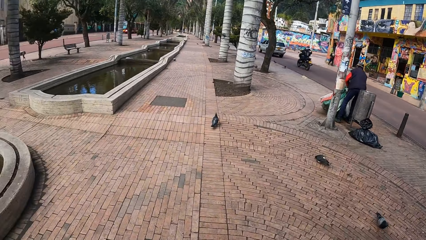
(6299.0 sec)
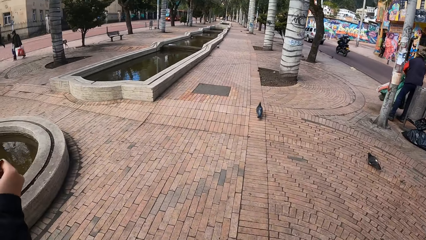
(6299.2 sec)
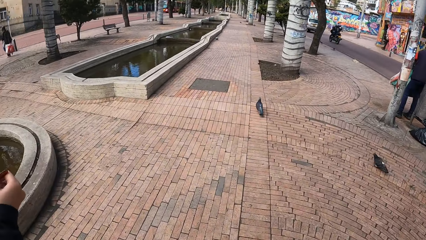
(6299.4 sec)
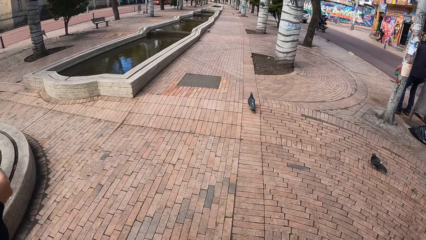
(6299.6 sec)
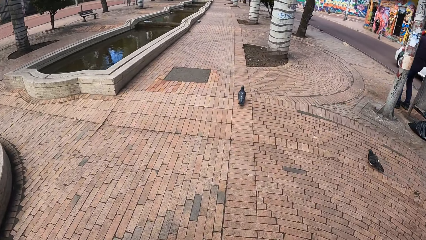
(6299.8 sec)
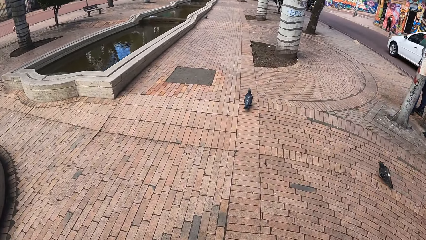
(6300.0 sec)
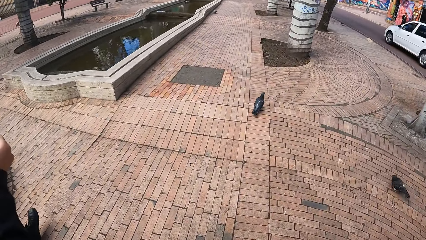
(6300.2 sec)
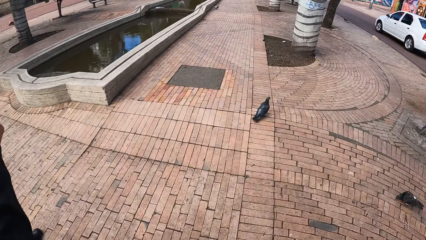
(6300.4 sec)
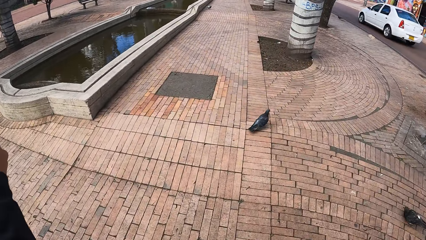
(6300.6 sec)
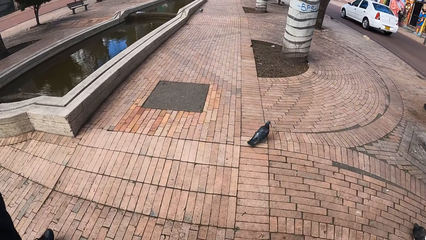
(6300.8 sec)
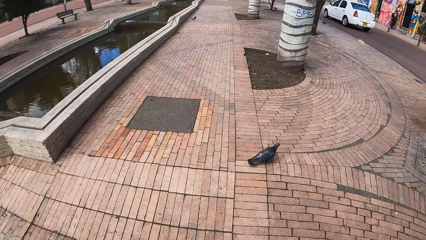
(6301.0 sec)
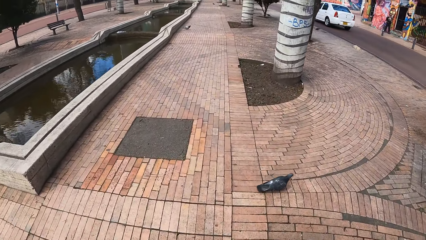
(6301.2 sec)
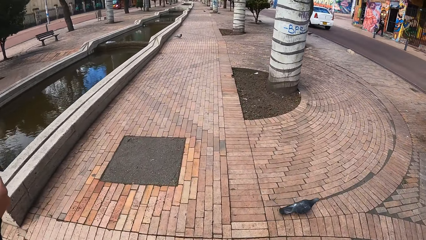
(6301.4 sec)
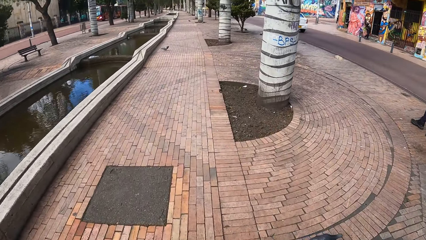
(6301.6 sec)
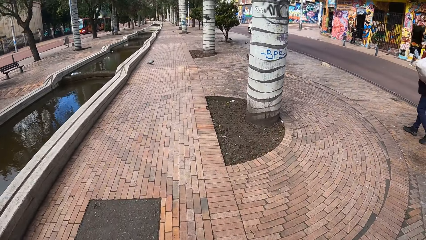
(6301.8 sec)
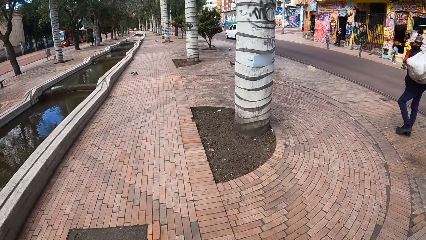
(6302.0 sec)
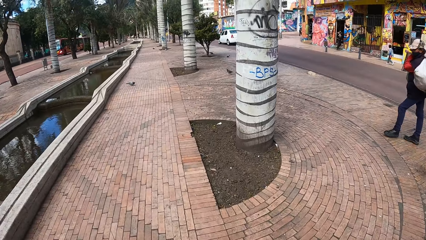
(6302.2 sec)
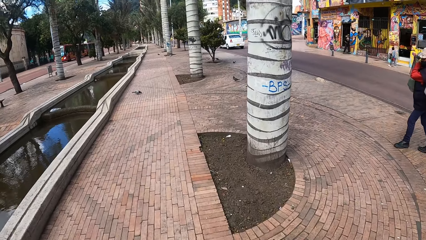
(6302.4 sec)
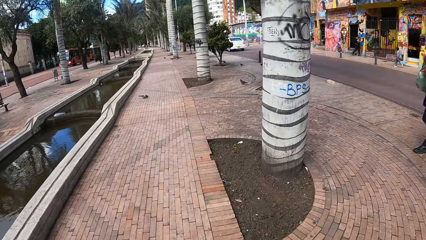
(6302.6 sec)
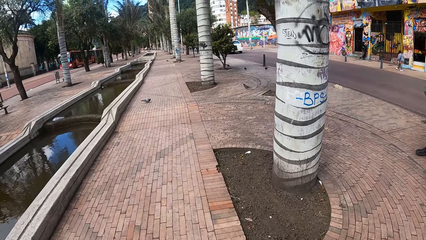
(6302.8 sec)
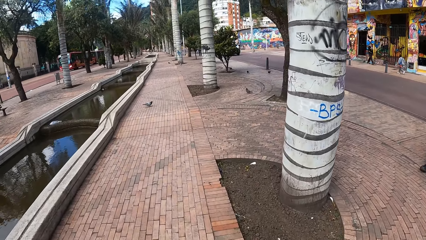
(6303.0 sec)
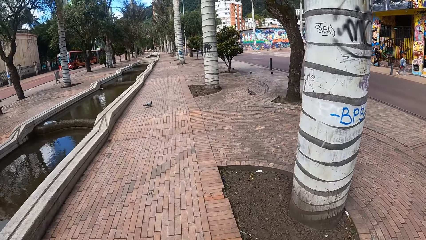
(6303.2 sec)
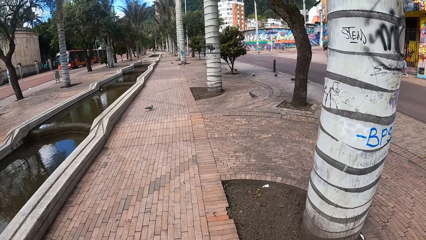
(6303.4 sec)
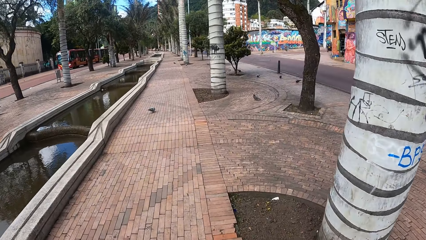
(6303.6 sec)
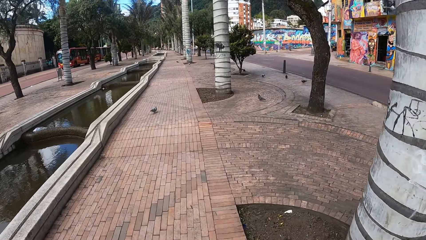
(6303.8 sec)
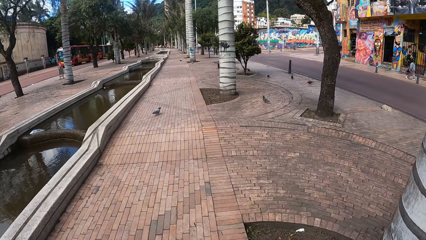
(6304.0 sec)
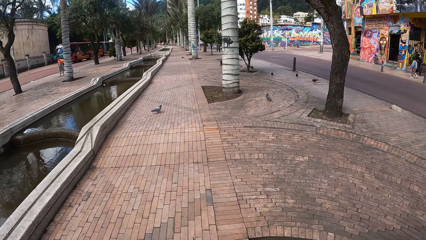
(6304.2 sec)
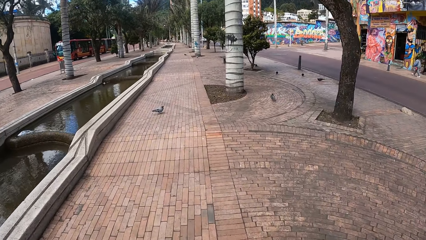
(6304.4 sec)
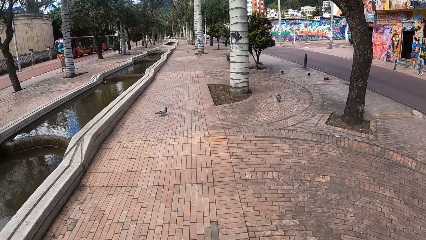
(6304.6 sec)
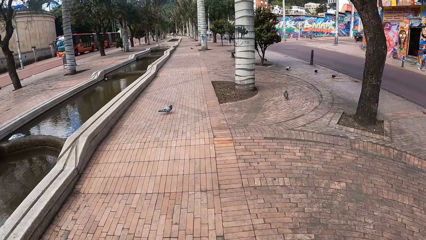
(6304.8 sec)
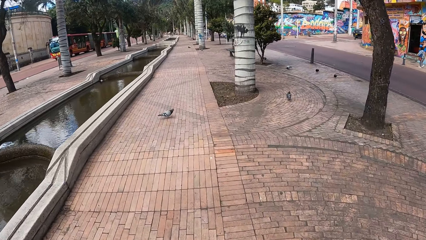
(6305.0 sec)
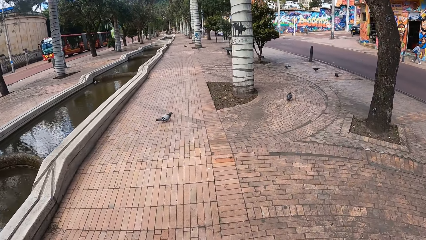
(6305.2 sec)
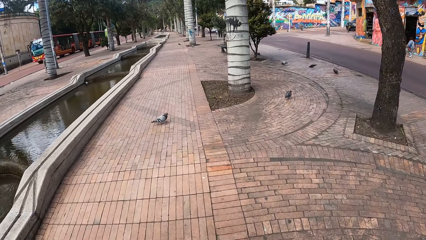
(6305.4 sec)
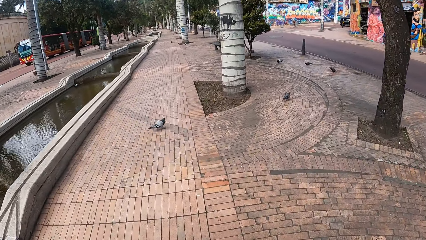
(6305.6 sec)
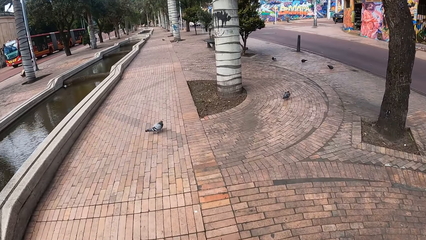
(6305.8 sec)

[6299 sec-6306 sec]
A man picks up a luggage from the ground with his hands. A white car drives past the camera wearer.

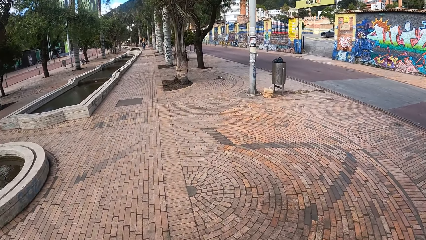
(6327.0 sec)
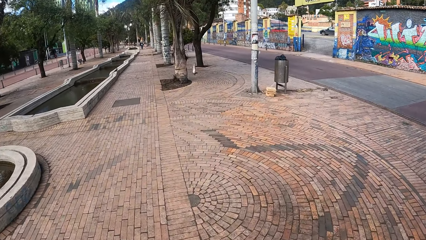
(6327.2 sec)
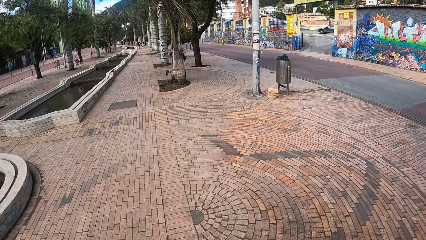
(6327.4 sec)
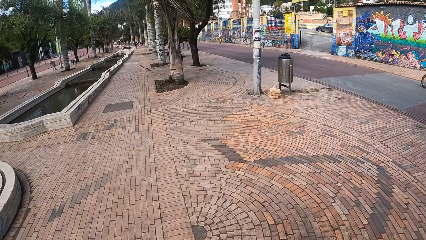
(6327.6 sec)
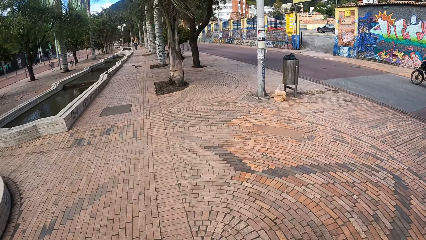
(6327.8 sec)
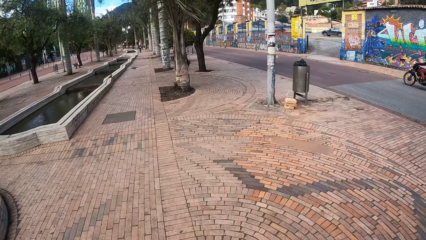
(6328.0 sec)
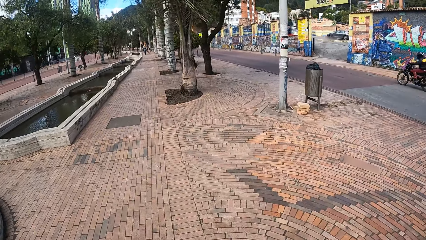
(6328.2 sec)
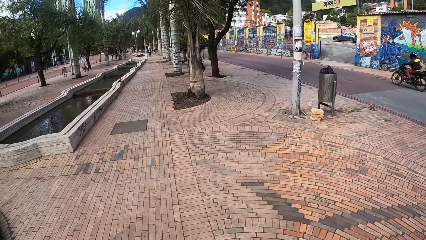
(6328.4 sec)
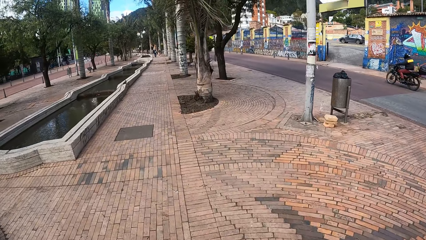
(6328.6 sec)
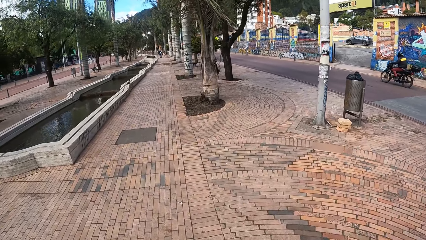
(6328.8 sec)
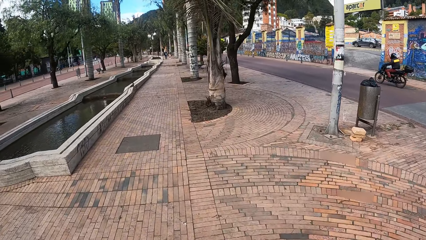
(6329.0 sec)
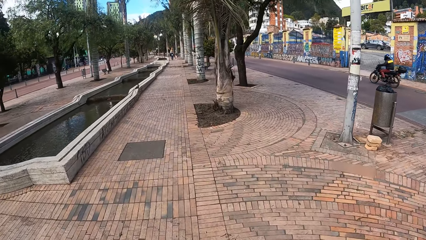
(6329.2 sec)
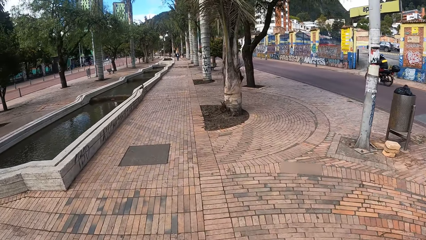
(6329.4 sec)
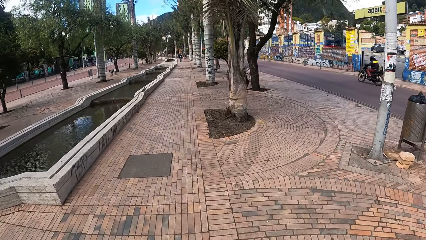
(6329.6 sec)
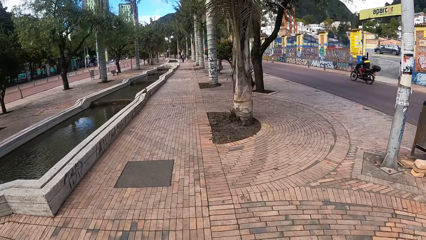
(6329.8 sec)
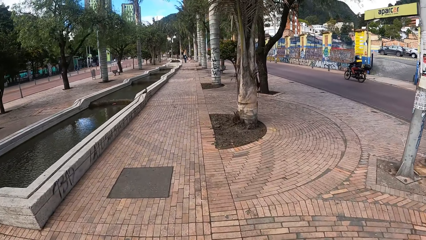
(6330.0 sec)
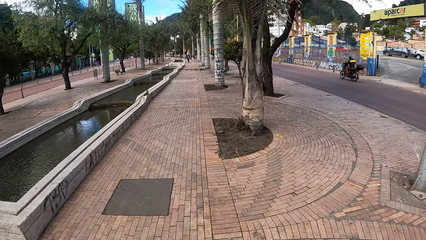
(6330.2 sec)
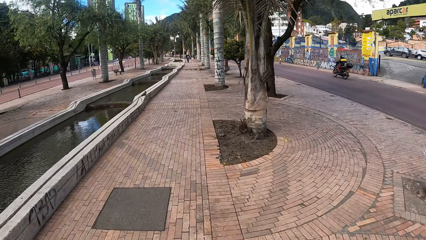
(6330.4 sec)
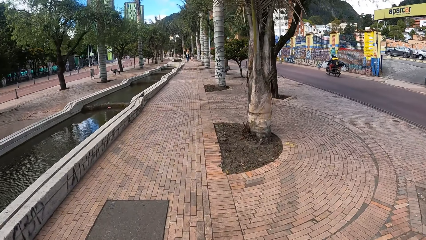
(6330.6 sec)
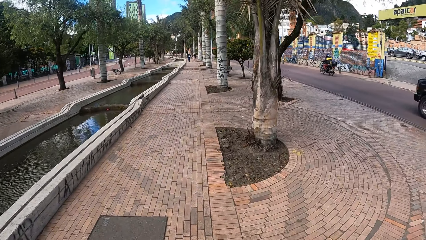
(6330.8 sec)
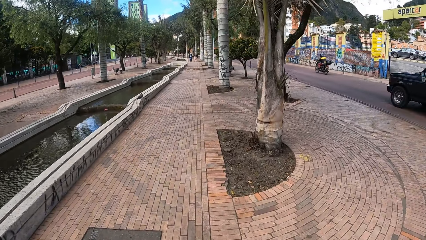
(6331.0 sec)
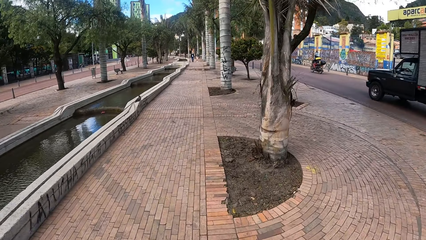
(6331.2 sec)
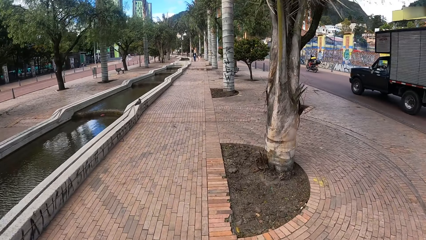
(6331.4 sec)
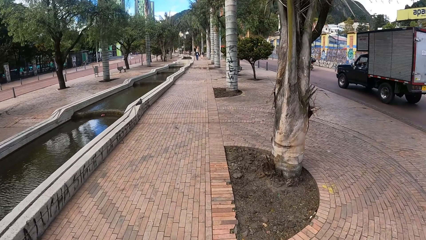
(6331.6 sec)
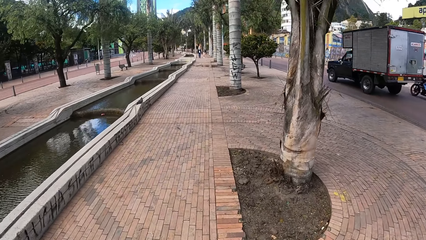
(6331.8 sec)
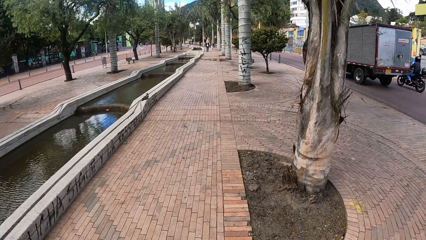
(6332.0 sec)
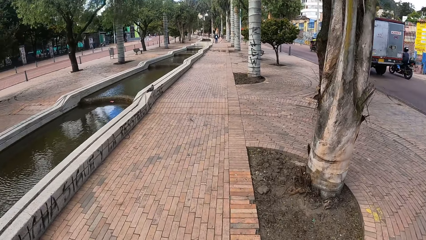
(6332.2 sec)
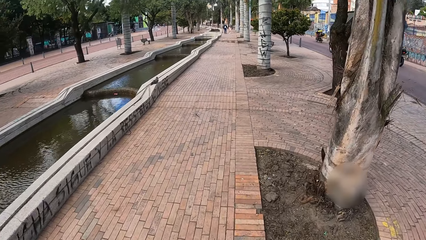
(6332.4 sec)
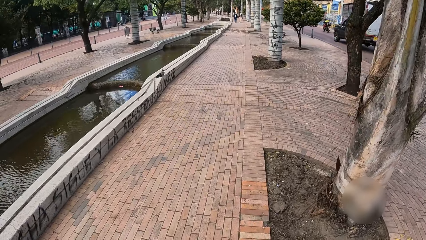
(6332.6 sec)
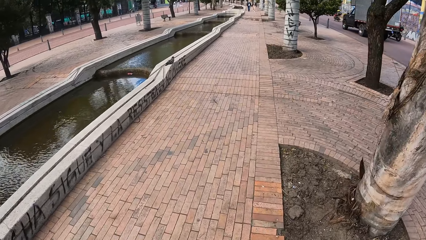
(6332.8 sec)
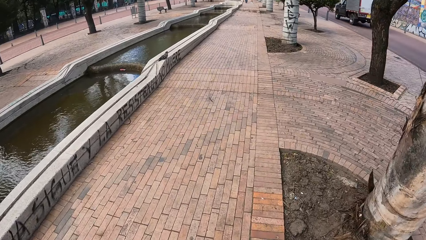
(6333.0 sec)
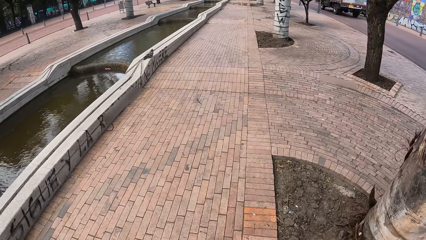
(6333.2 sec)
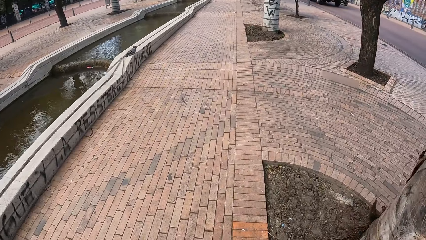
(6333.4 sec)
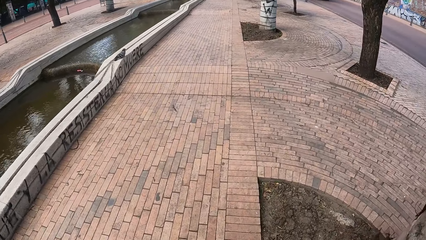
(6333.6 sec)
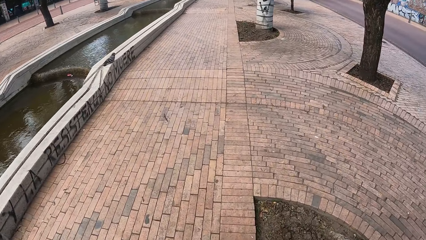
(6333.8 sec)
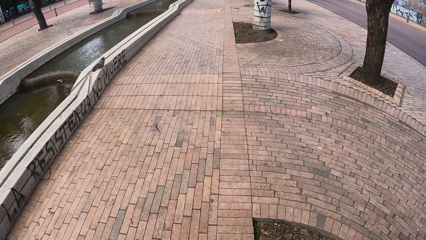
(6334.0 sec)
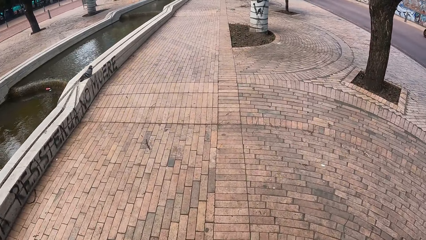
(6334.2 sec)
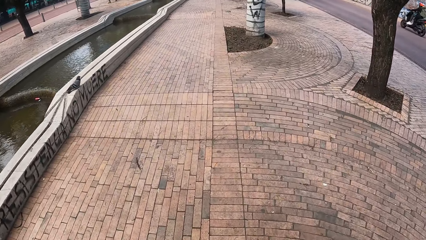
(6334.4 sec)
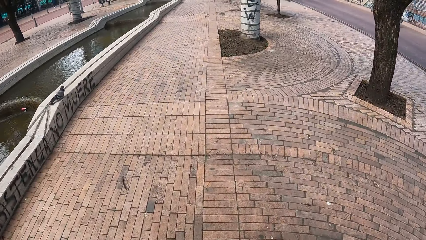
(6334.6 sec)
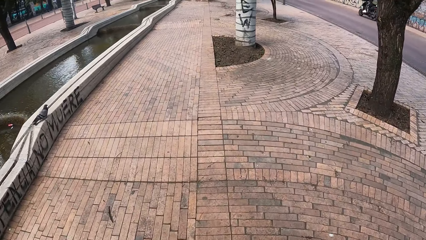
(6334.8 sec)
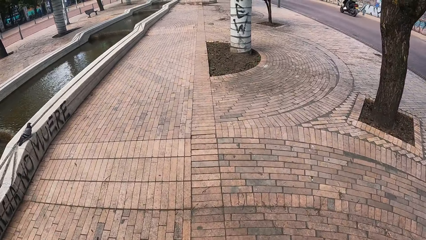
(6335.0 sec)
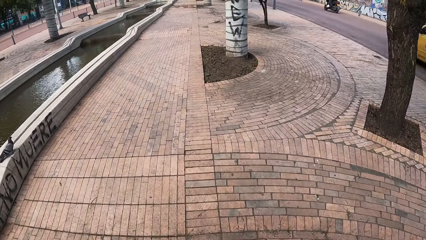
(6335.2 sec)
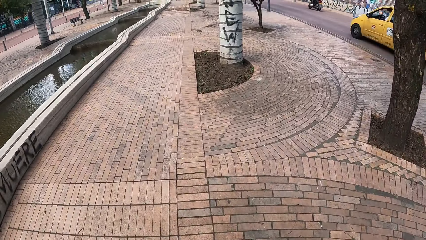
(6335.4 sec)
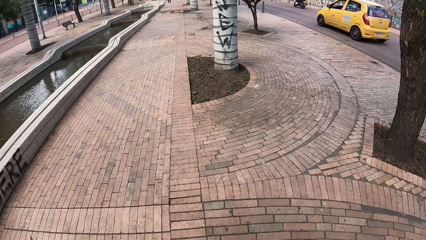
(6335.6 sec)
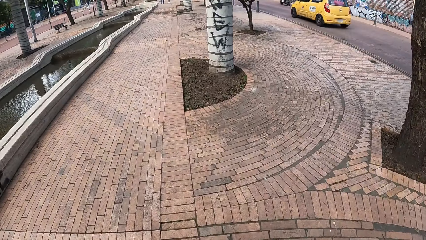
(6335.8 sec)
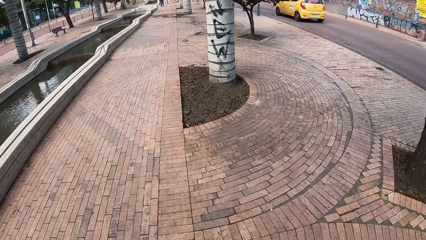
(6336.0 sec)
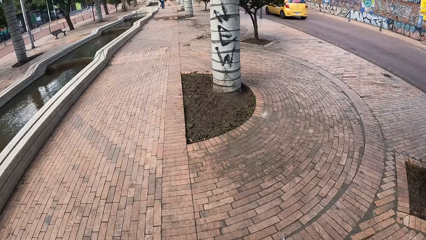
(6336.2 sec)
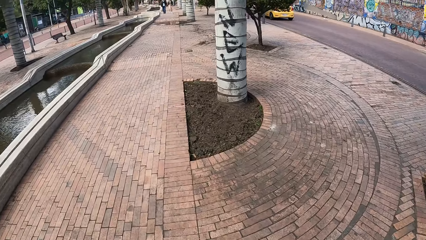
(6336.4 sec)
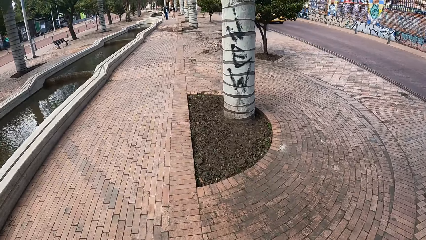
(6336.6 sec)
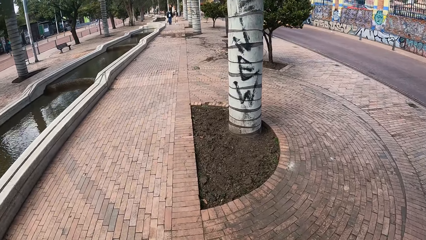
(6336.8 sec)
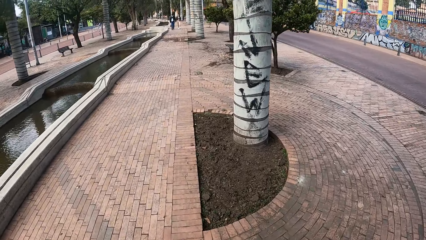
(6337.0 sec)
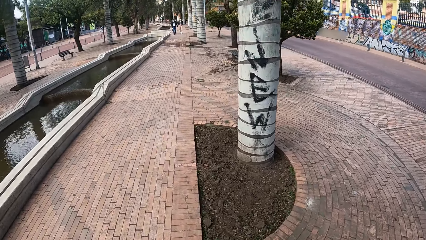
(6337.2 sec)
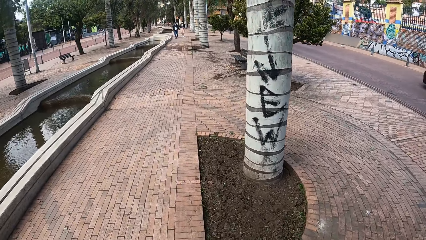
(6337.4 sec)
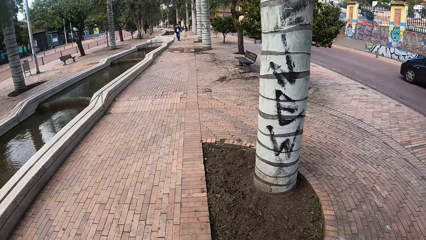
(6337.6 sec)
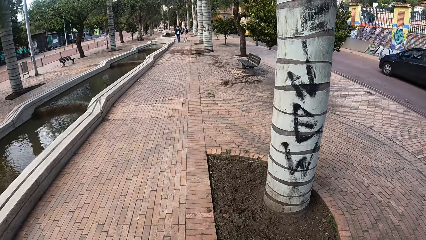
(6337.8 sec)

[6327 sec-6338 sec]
A motorcycle rides past the camera wearer. A pickup drives past them. A yellow car drives past them.
